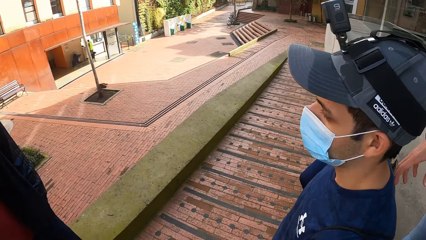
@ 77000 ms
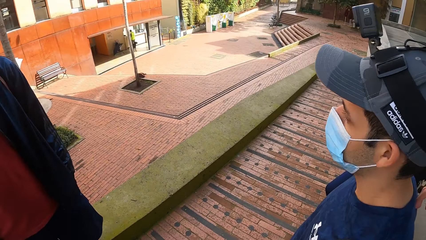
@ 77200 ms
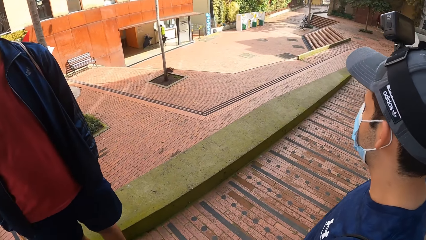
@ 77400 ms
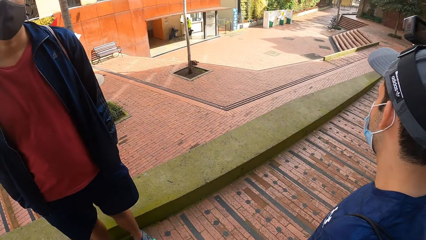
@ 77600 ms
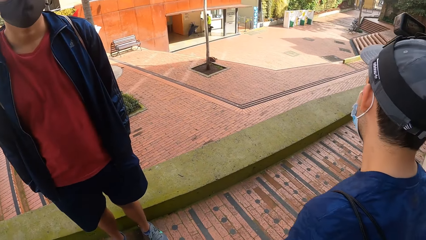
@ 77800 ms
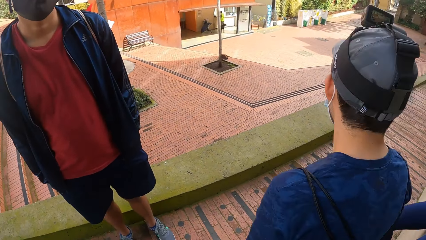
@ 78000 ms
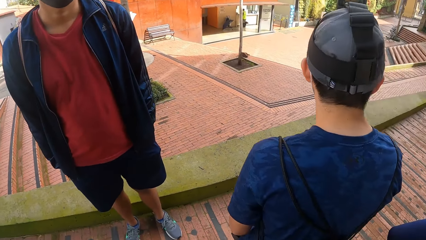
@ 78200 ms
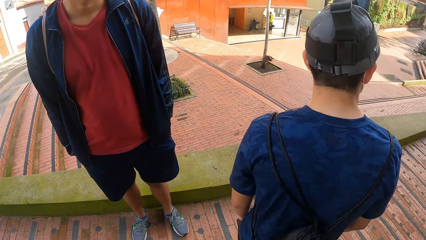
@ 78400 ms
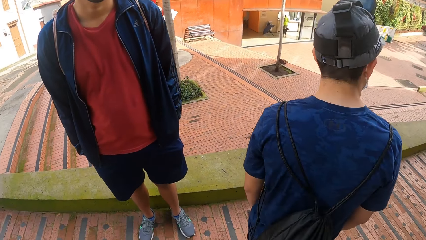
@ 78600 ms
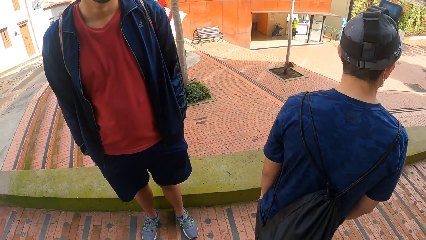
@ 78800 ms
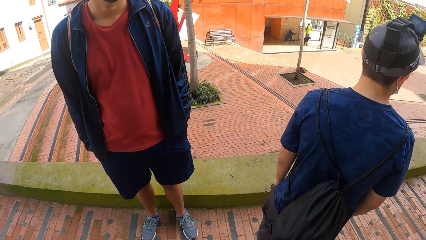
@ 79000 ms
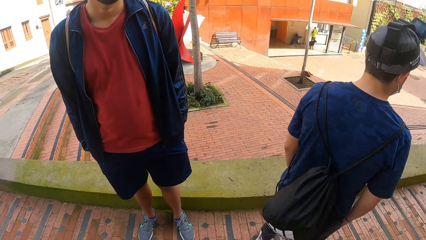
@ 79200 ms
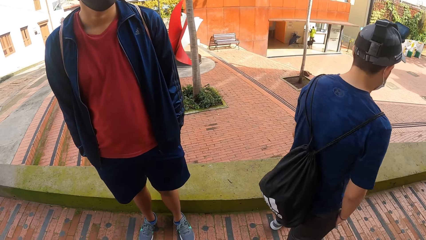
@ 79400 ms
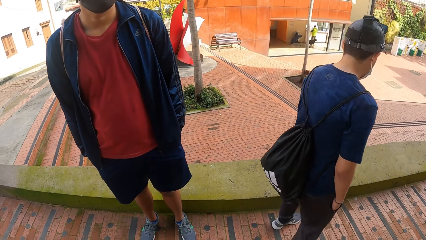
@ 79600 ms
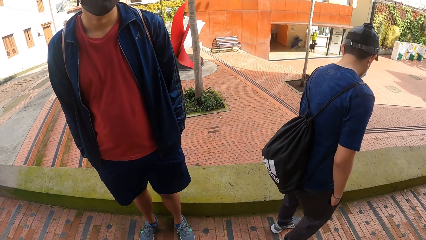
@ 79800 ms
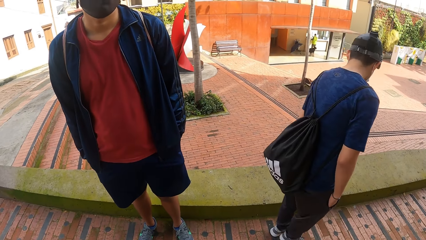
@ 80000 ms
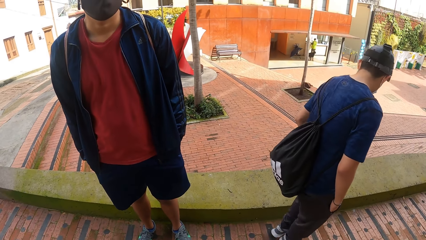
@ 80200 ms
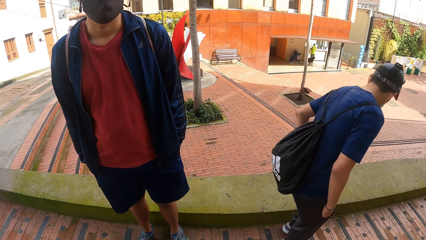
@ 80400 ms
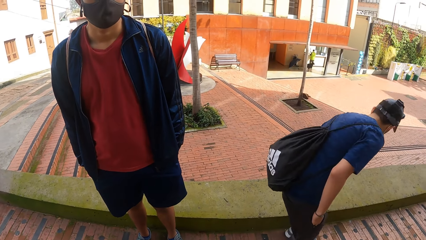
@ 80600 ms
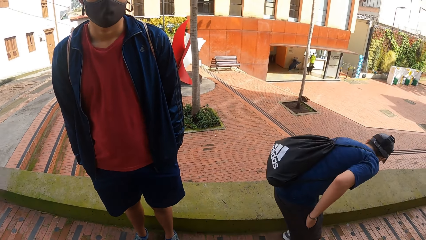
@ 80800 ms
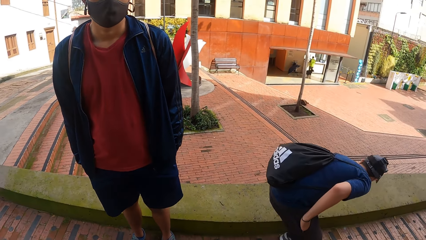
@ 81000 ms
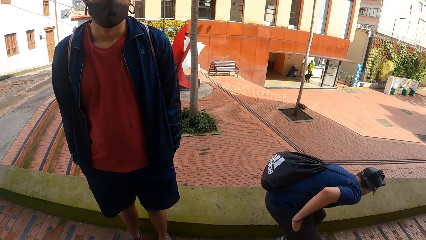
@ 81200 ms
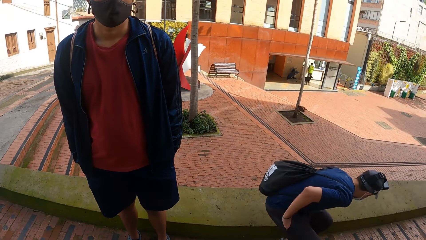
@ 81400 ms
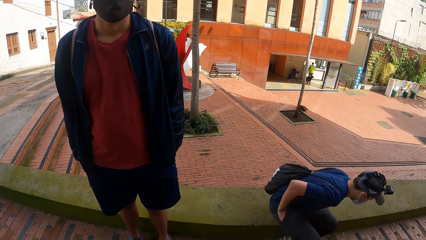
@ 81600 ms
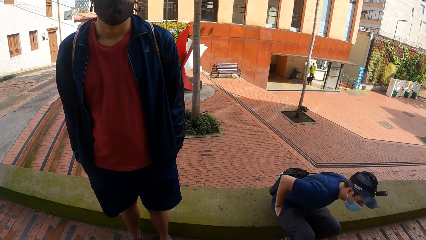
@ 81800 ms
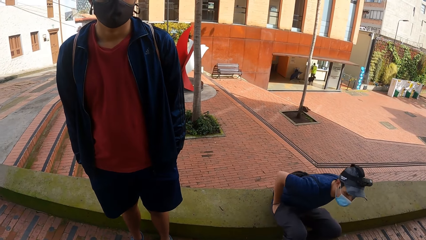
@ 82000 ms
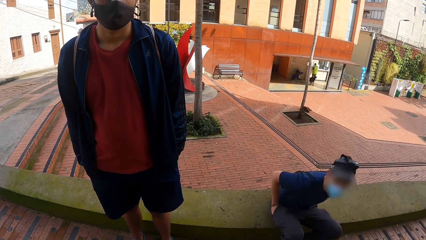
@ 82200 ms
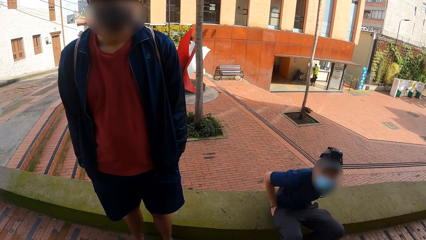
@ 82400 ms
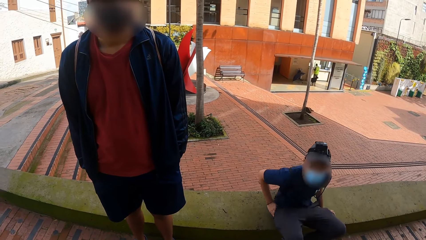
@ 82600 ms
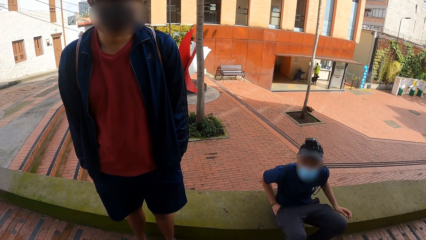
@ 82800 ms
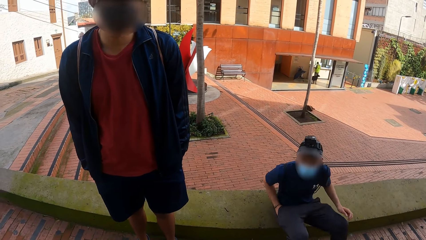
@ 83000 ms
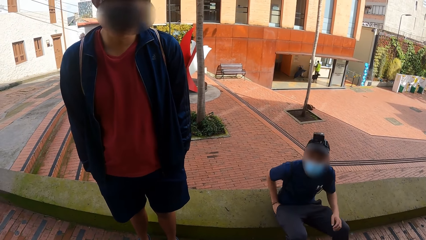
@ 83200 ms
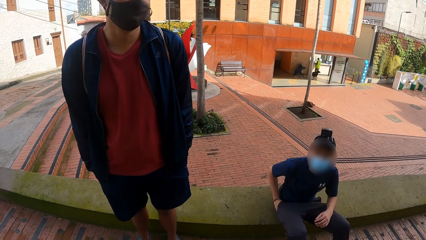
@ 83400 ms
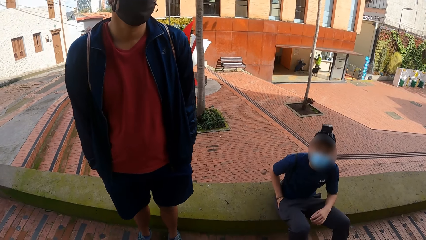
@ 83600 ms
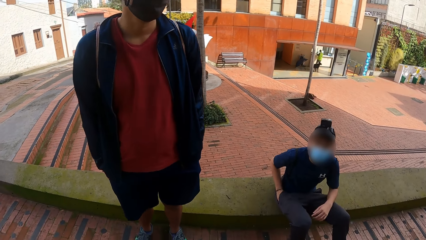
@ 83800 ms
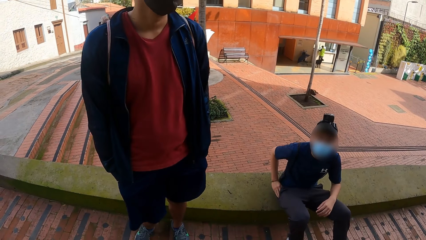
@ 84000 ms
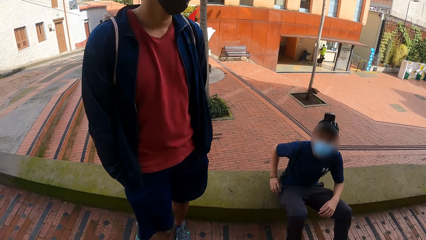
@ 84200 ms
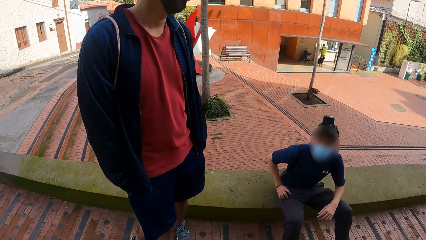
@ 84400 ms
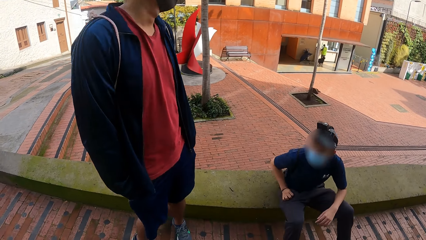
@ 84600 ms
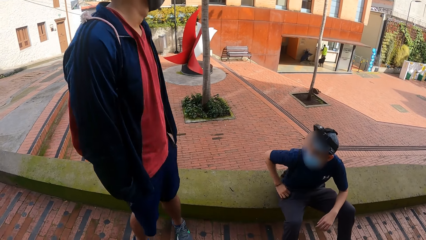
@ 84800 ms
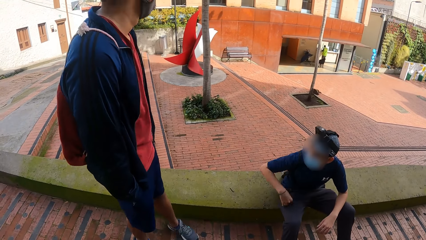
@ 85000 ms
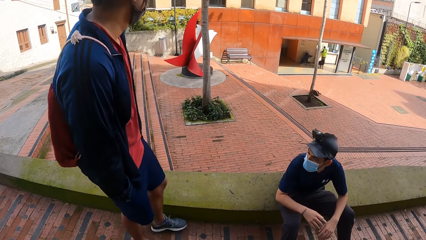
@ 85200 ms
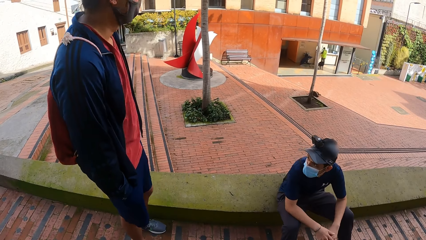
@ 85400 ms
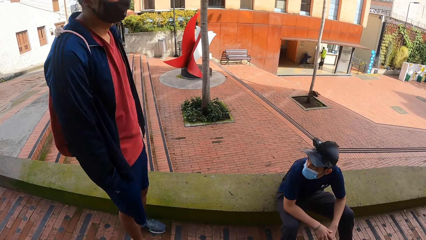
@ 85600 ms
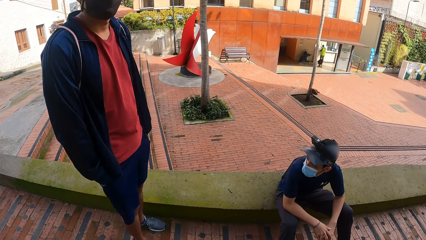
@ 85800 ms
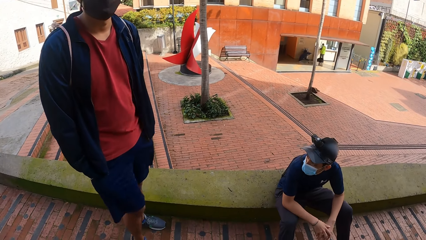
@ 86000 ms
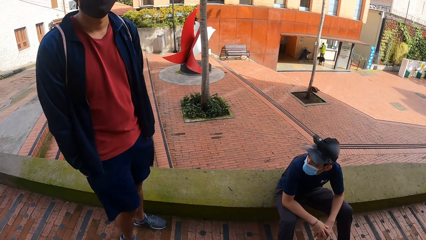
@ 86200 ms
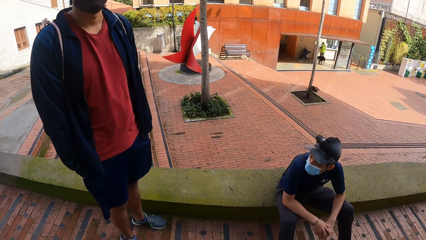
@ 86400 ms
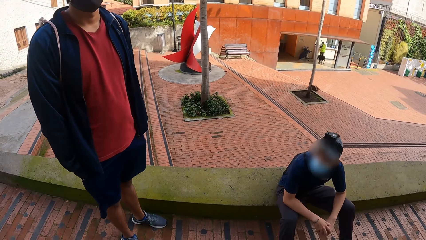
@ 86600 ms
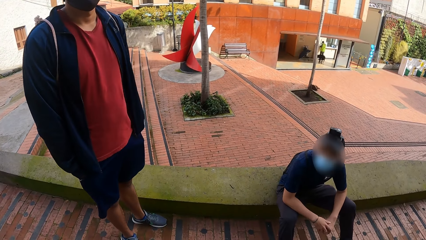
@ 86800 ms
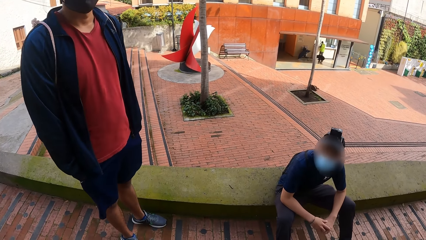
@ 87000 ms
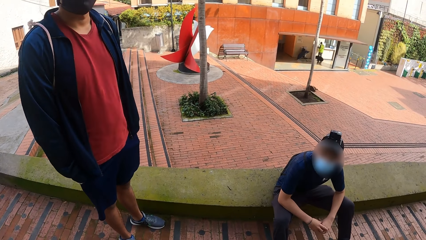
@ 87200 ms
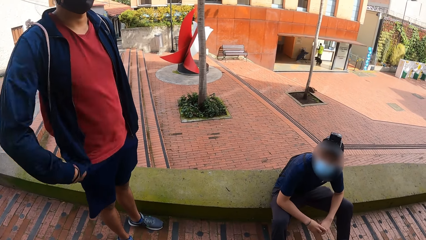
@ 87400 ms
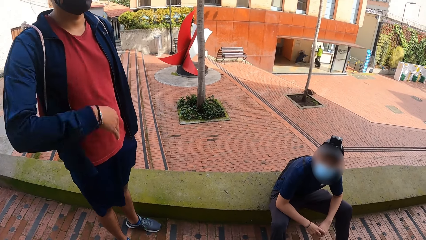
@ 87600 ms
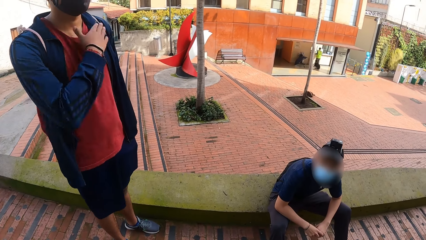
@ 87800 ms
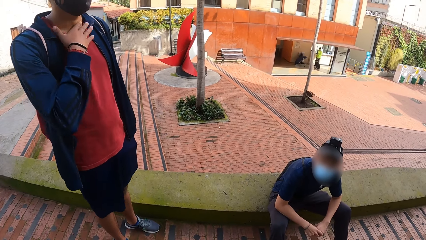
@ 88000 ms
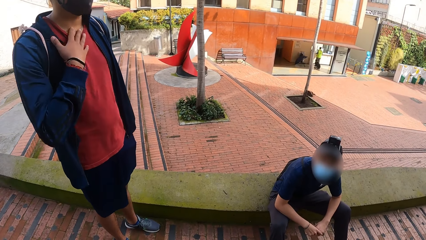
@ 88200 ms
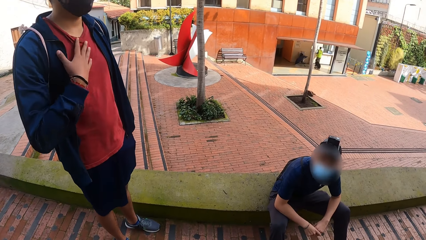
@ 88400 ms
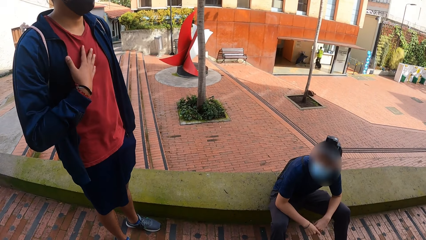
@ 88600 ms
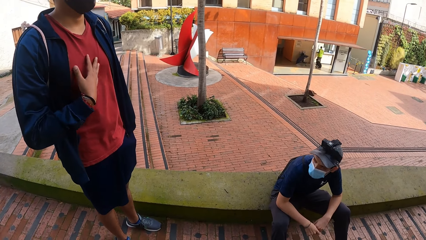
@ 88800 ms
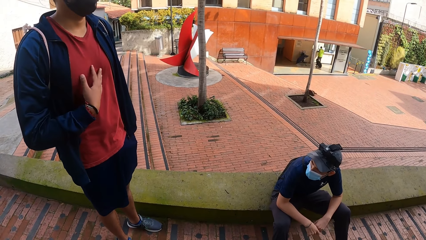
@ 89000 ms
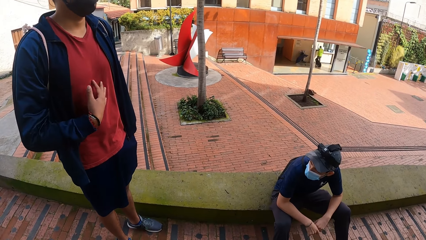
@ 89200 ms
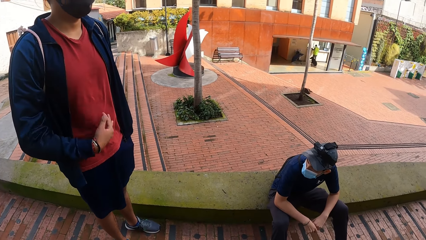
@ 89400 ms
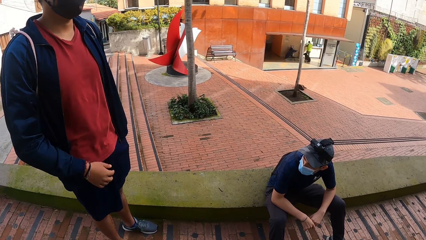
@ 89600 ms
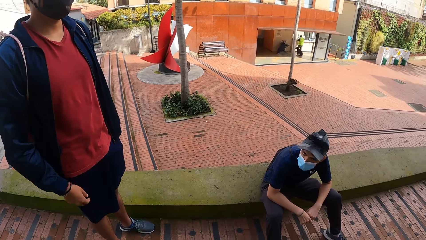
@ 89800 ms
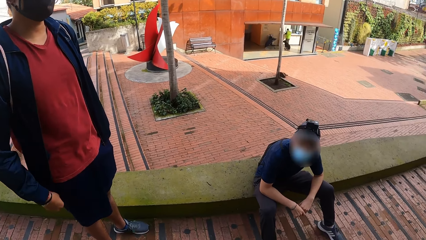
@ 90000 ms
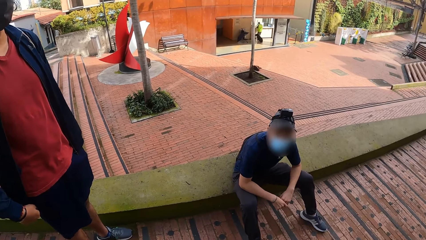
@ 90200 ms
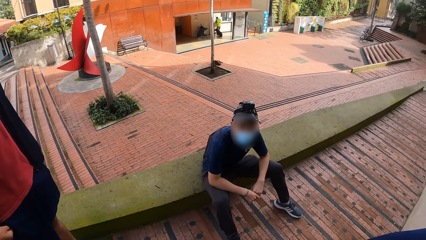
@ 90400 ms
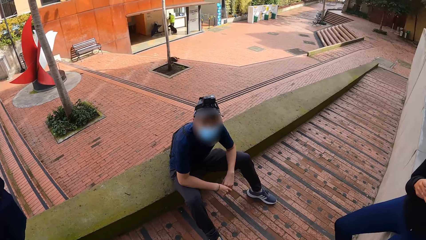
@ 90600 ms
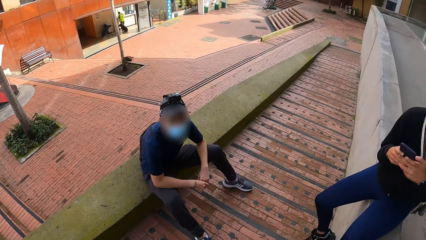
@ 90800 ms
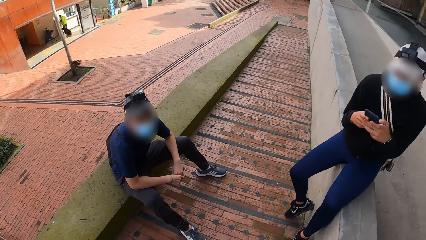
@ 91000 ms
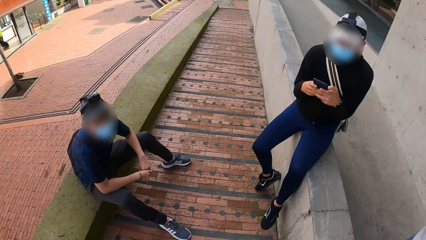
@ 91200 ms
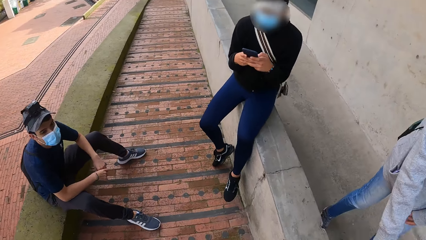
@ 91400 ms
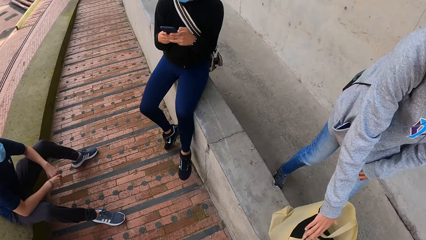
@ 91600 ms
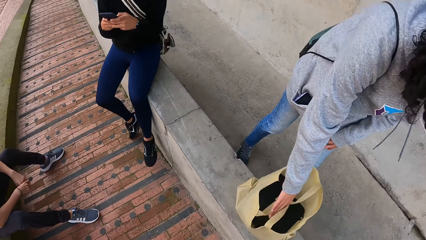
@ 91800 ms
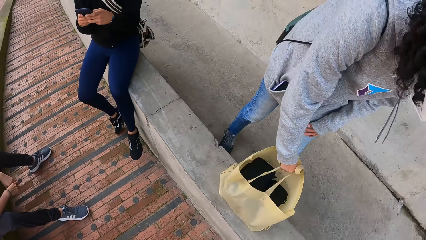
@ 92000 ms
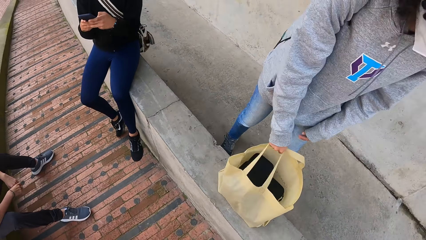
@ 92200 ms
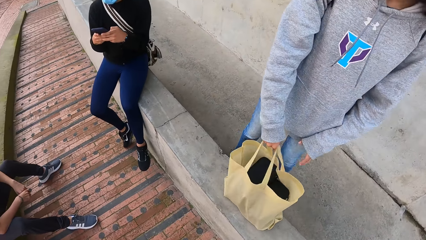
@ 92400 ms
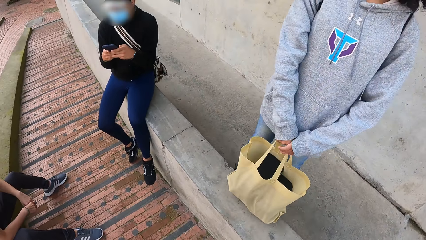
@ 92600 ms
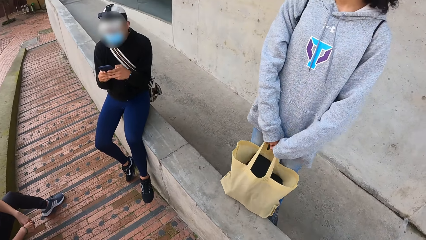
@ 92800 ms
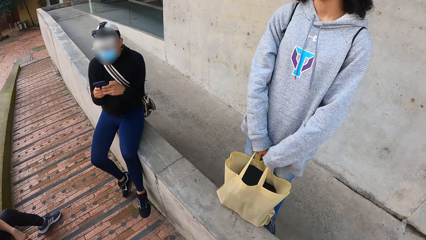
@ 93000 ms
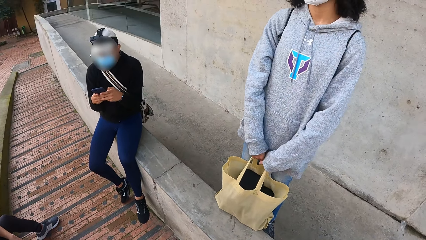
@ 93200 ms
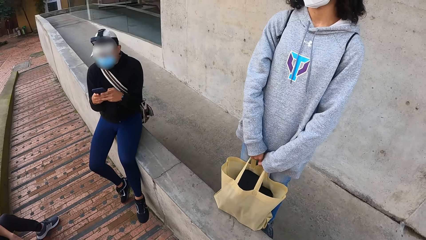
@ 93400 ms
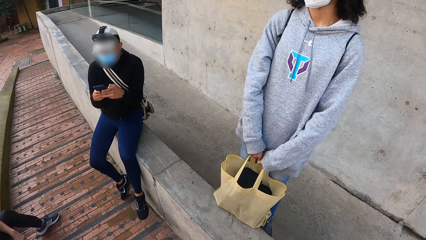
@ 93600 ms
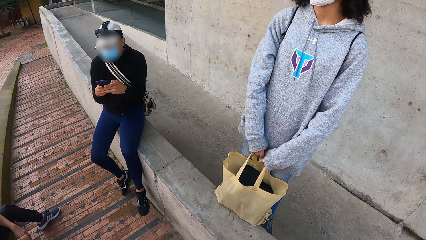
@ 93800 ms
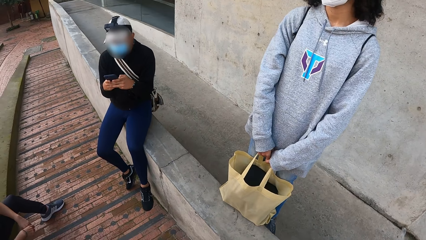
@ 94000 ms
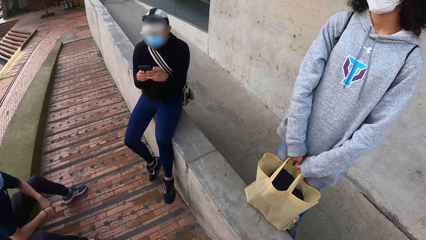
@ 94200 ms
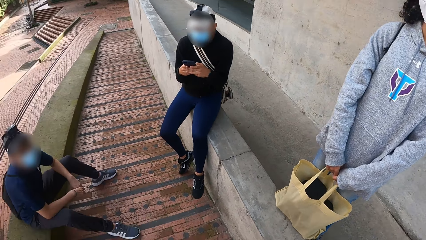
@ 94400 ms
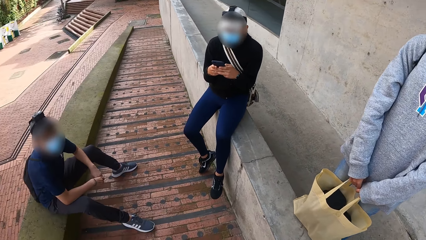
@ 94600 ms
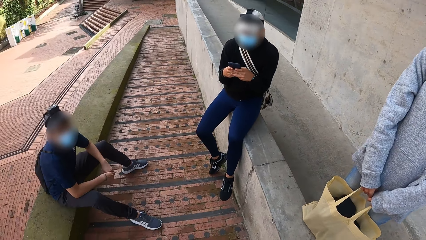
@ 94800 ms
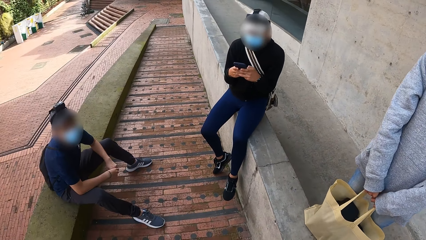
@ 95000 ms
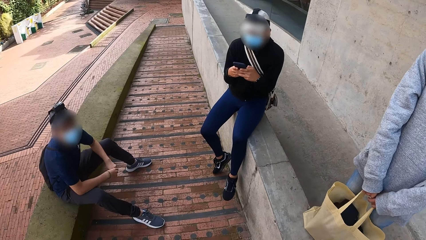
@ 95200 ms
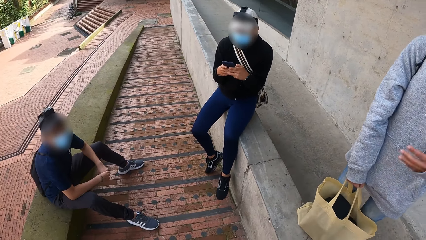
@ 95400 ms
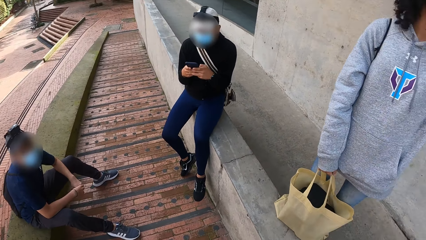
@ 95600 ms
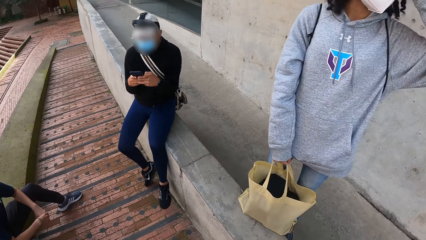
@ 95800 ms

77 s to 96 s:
The first man walks around and sits on a pavement. The camera wearer turns to look at the woman. The second man operates the phone with both hands. The woman picks up a carrier bag from the floor. The woman carries the bag from the pavement with her right hand. The woman places her left hand on the bag in her right hand.
